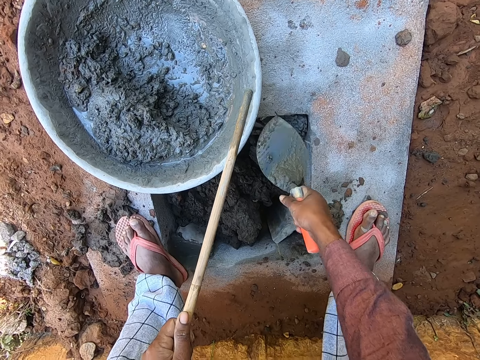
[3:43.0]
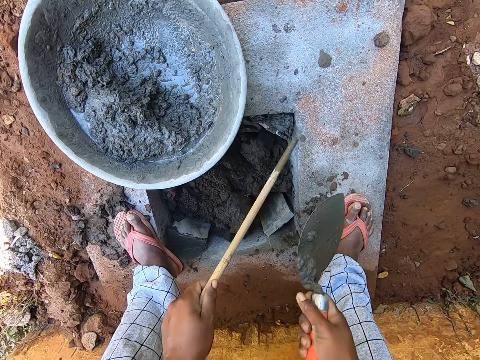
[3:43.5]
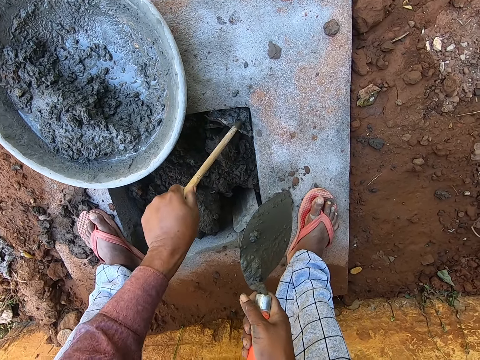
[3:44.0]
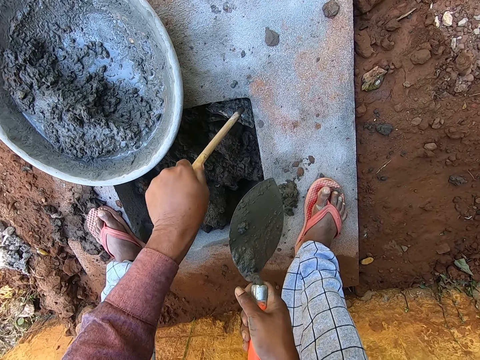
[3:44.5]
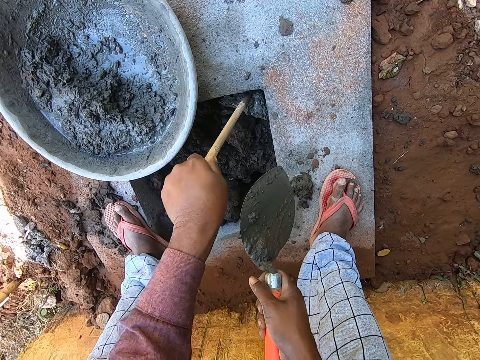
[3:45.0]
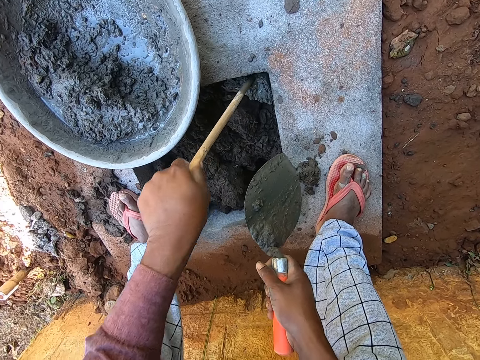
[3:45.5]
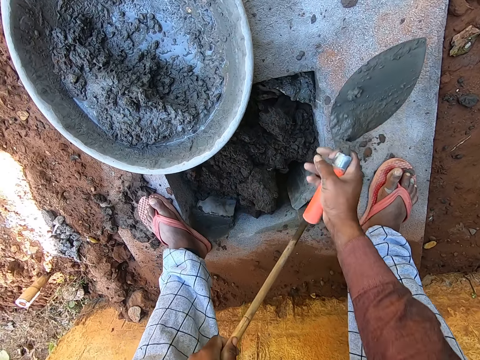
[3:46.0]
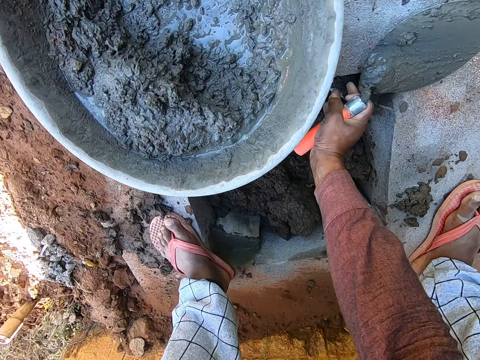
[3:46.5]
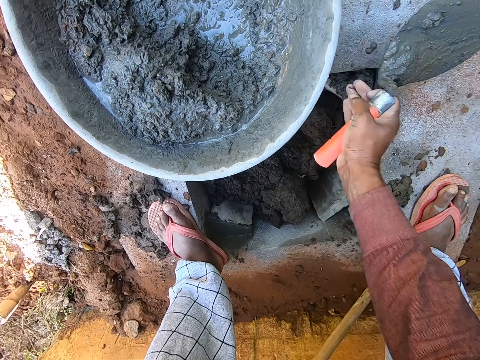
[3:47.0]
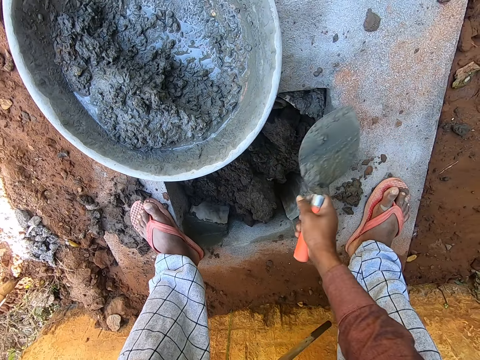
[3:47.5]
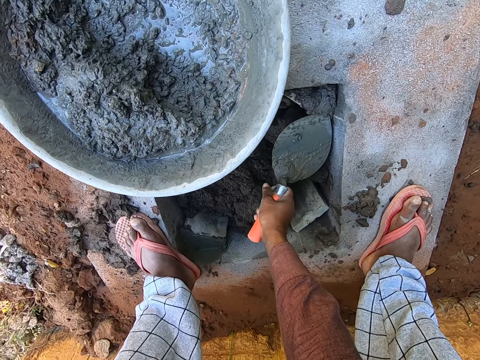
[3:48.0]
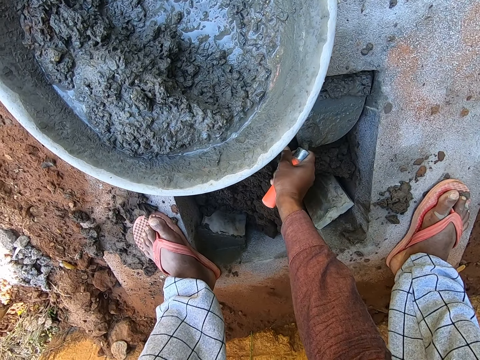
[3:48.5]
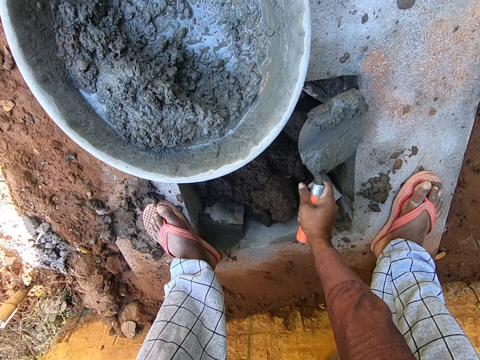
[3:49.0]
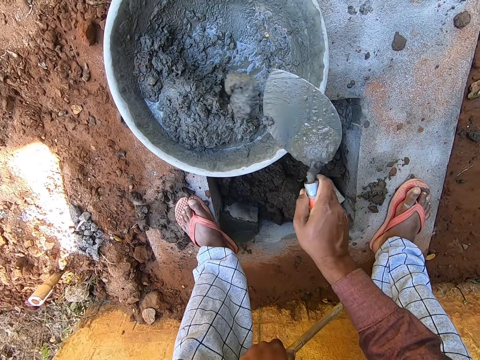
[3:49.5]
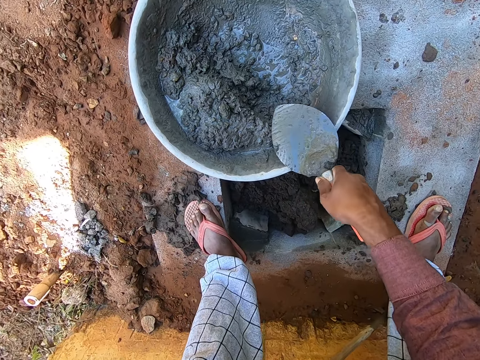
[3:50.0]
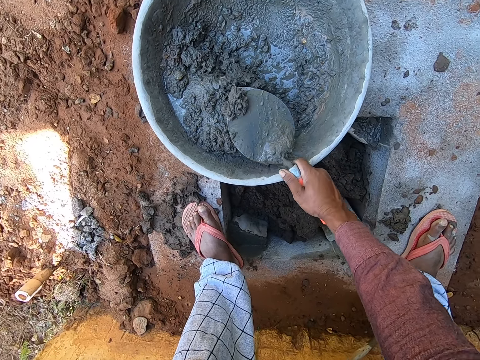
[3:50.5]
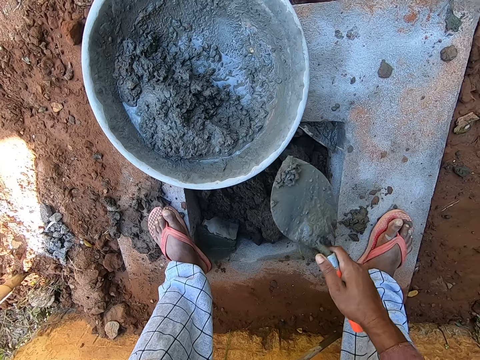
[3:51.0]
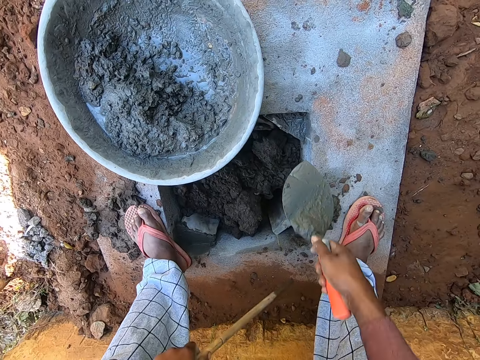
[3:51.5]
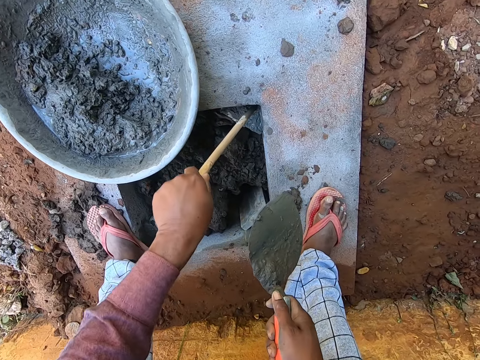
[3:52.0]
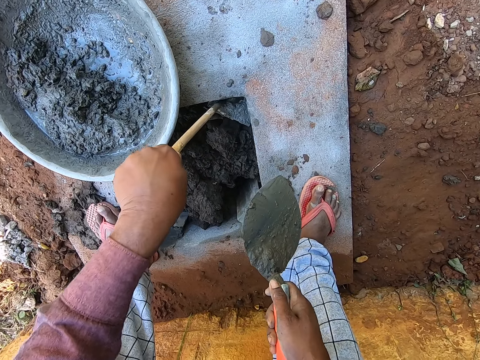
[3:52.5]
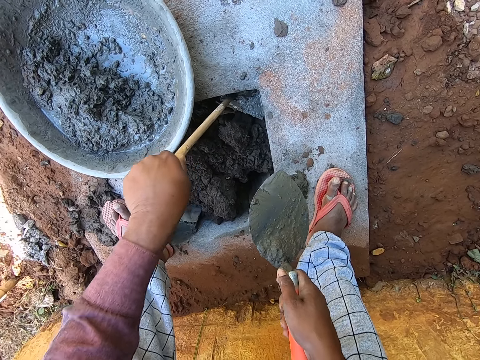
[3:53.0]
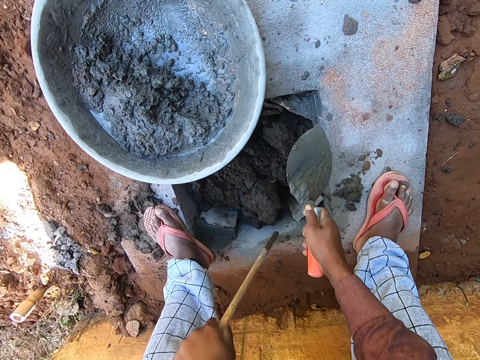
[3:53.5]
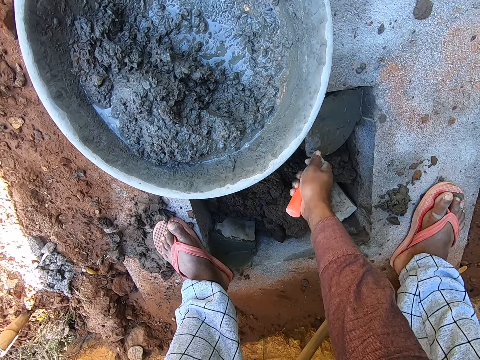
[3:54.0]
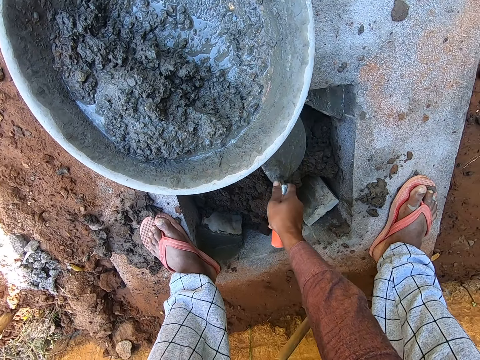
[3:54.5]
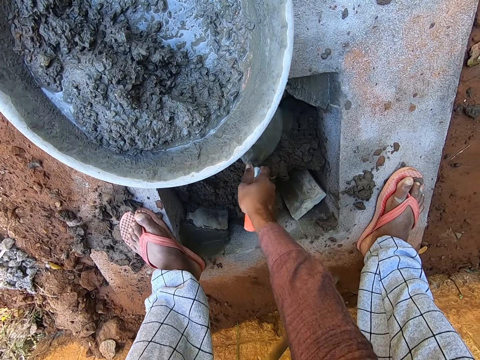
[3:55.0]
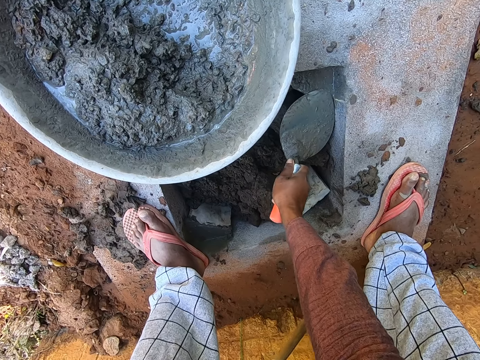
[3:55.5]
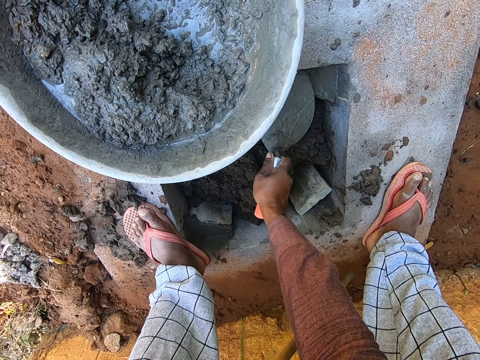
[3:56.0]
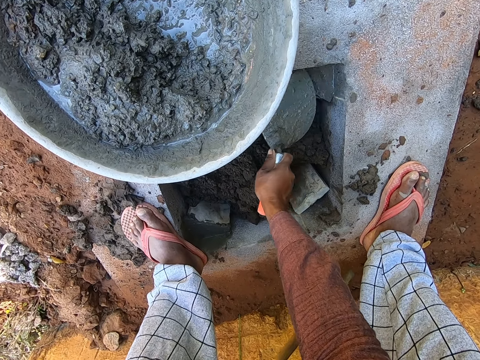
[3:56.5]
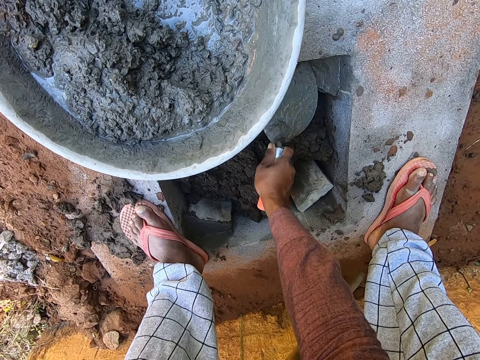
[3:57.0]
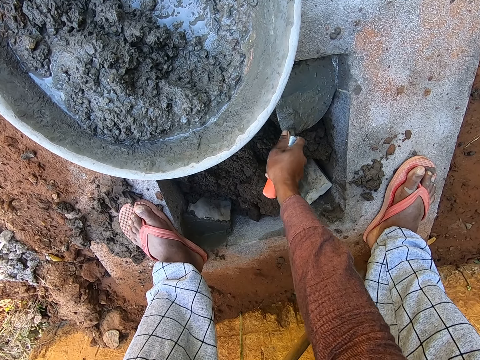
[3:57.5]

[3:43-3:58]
The camera wearer pushes the mortar with a stick. They remove dirt in the mortar. They throw the dirt away. They scrape the mortar. They spread concrete with a trowel. They put the mortar in the basin. They collect the mortar in the basin with the trowel. They fill the gap with the mortar. They push the mortar with the stick. They smoothen the mortar. They spread the concrete with the trowel.

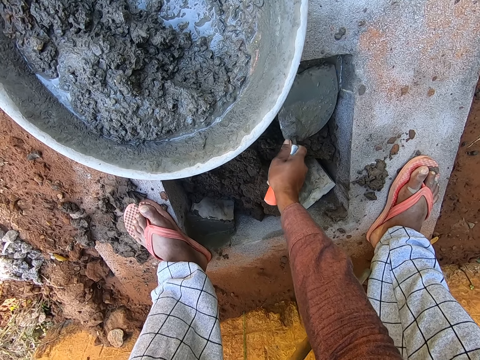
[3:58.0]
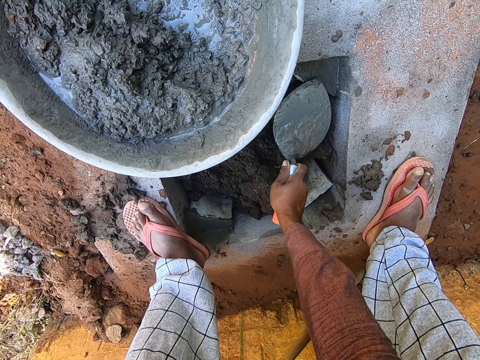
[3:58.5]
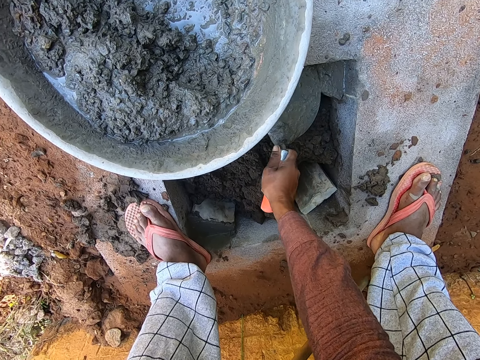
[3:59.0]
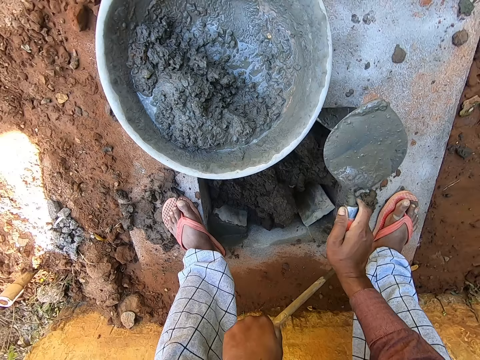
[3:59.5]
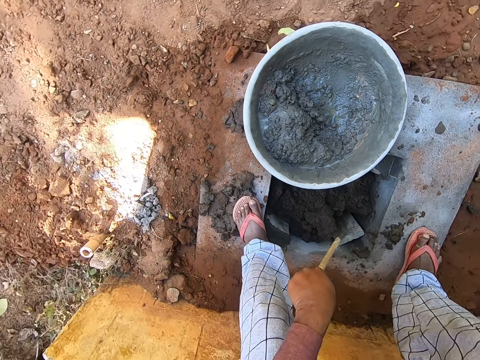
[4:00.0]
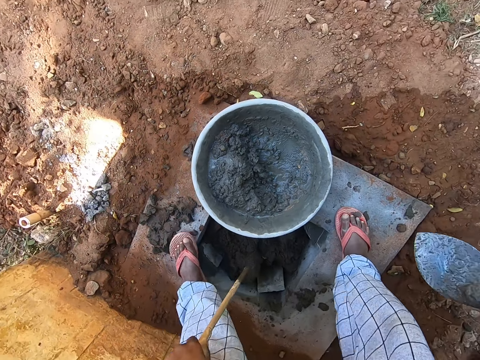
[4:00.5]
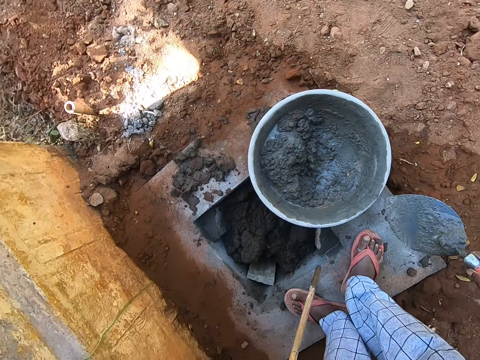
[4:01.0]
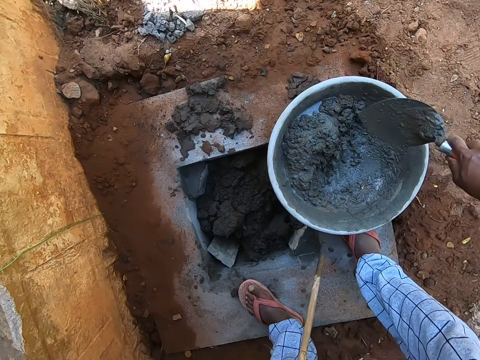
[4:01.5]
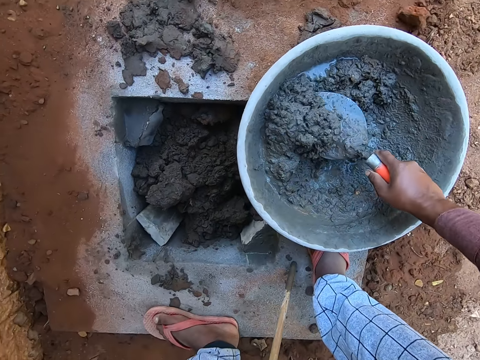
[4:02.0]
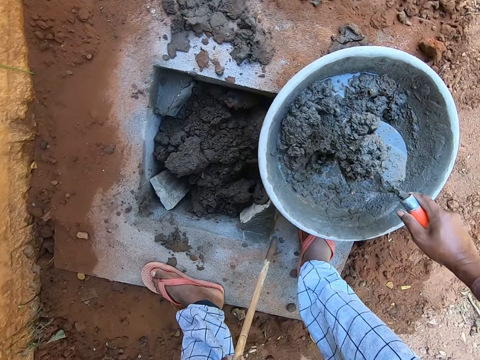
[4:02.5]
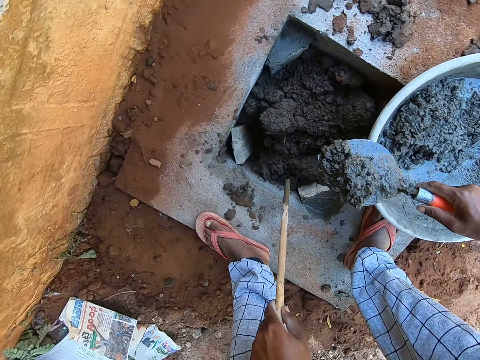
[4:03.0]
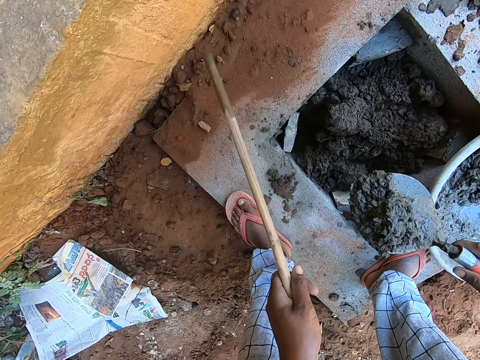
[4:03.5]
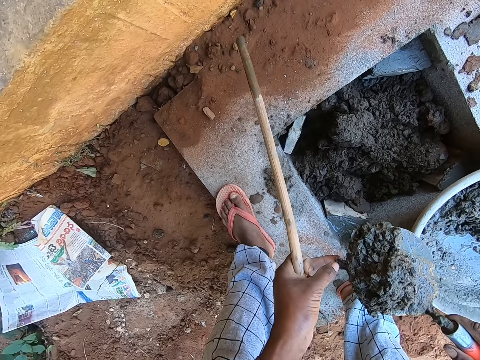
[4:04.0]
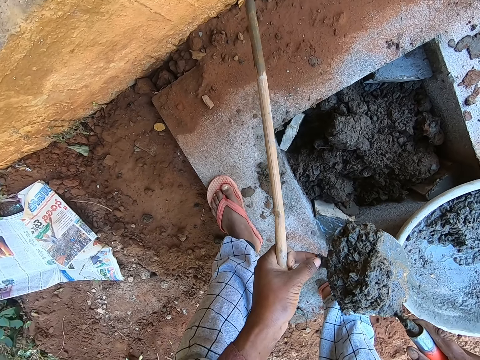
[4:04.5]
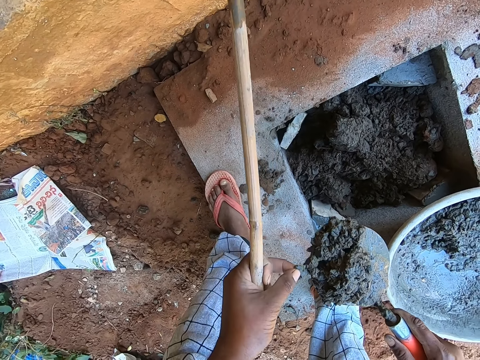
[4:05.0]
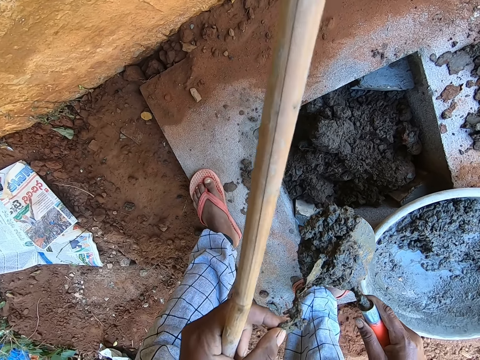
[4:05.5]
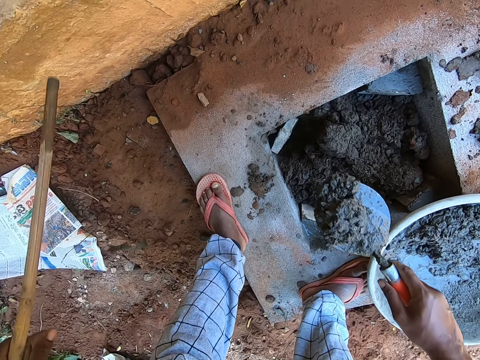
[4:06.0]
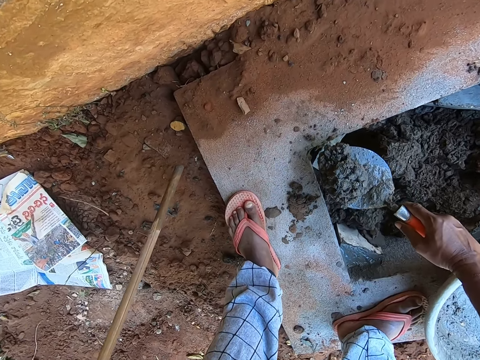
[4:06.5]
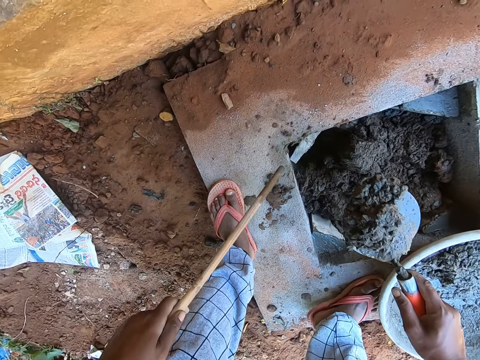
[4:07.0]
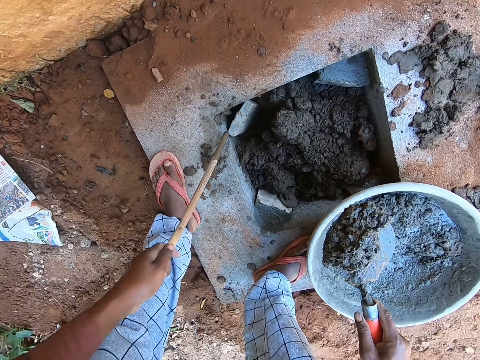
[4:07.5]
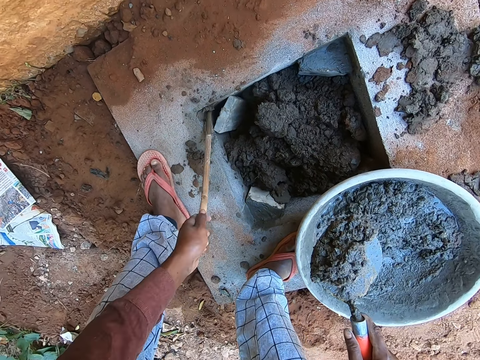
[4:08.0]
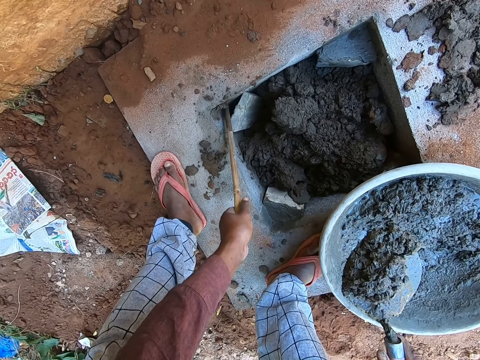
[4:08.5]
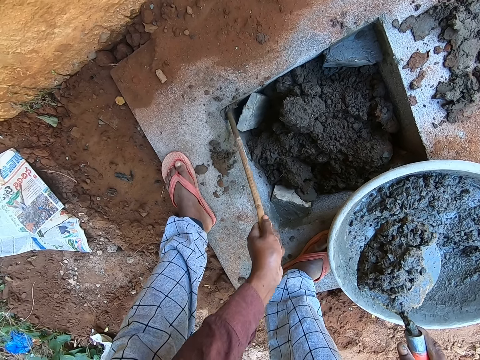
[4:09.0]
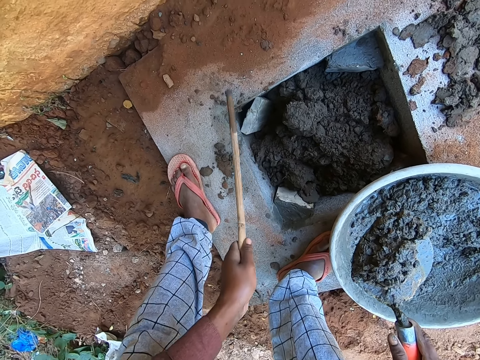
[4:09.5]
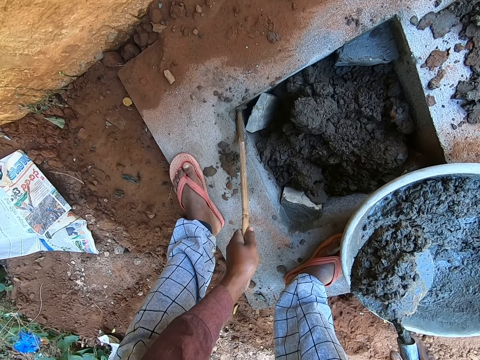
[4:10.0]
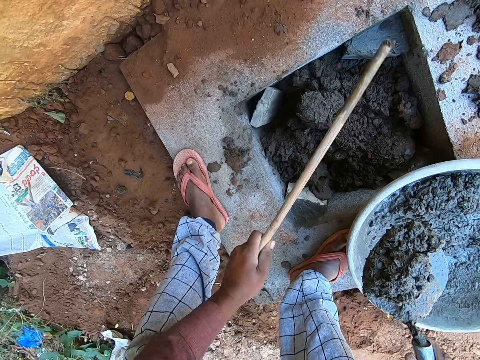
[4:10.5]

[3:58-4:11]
The camera wearer moves around. They collect mortar in the basin with a trowel. They remove dirt in the mortar. They throw the dirt. They pour concrete in the structure. They remove the stones in the gap with a stick.
